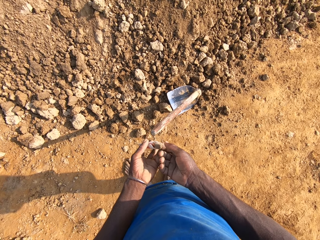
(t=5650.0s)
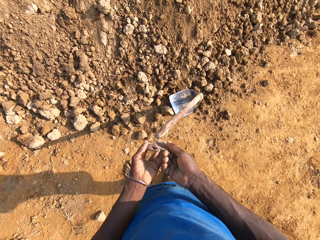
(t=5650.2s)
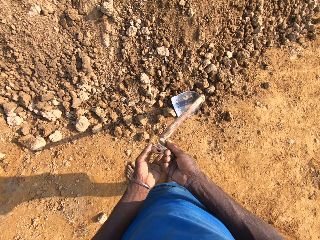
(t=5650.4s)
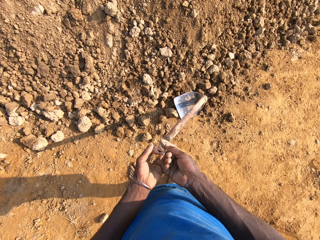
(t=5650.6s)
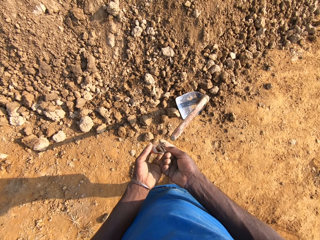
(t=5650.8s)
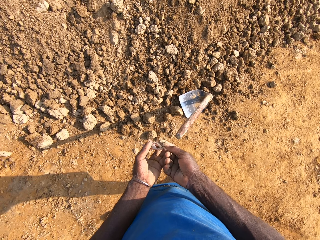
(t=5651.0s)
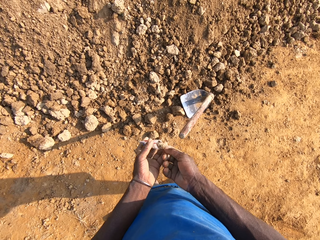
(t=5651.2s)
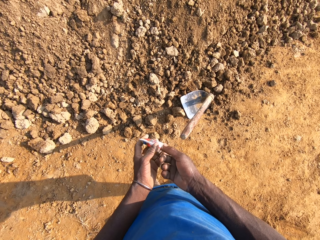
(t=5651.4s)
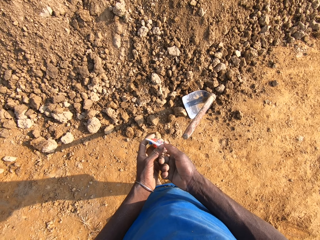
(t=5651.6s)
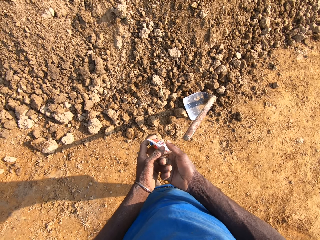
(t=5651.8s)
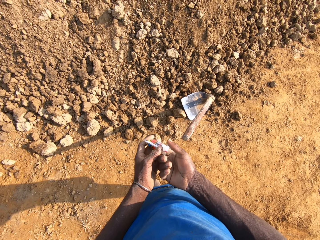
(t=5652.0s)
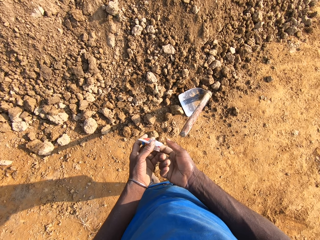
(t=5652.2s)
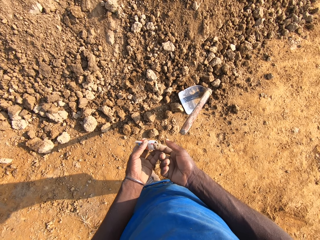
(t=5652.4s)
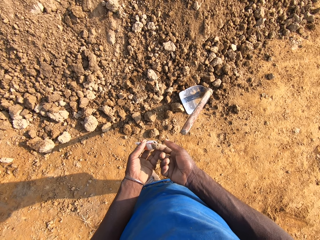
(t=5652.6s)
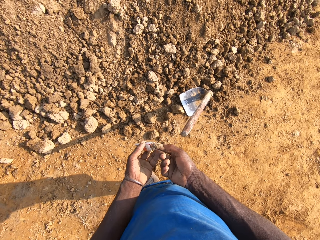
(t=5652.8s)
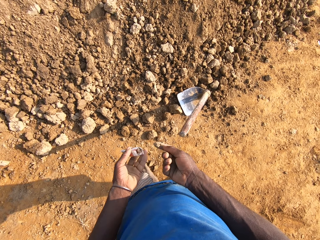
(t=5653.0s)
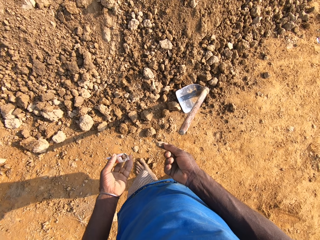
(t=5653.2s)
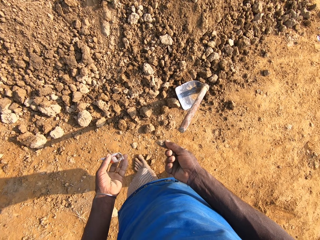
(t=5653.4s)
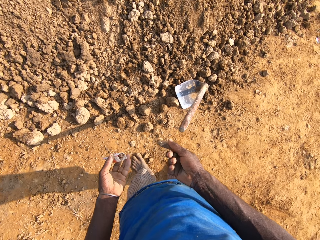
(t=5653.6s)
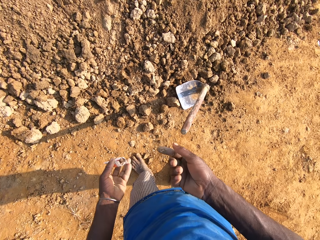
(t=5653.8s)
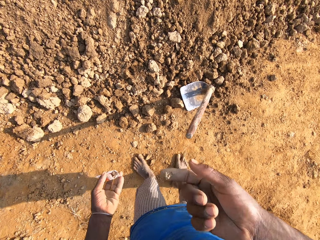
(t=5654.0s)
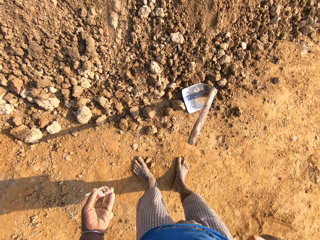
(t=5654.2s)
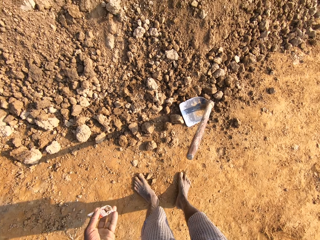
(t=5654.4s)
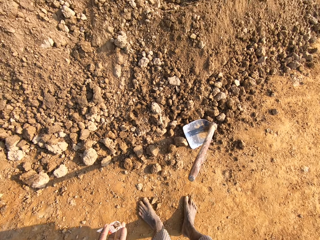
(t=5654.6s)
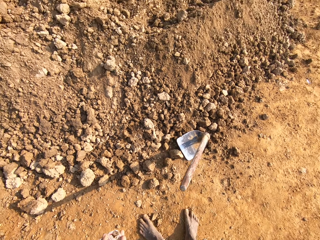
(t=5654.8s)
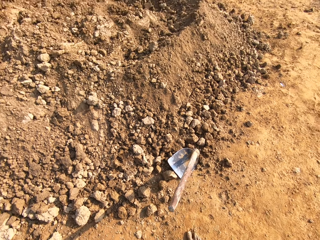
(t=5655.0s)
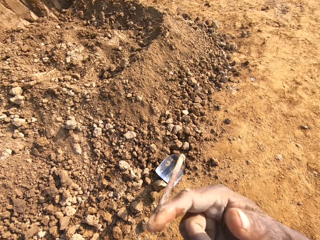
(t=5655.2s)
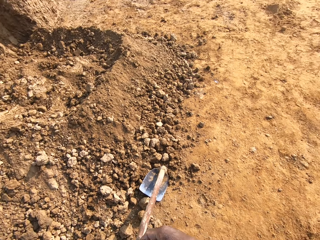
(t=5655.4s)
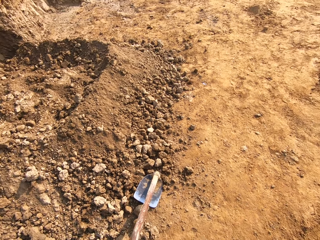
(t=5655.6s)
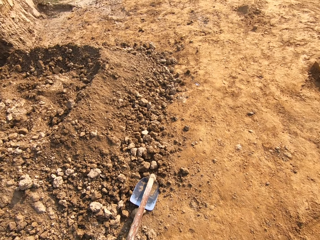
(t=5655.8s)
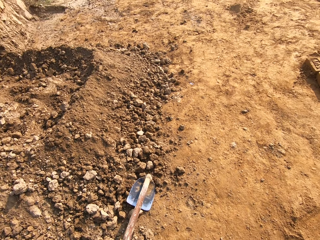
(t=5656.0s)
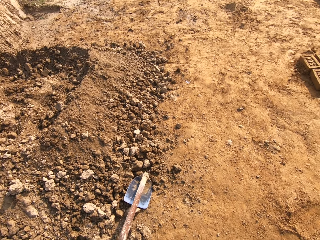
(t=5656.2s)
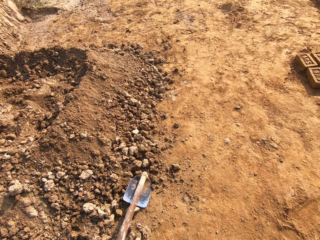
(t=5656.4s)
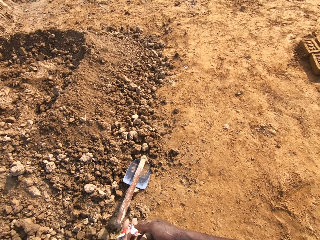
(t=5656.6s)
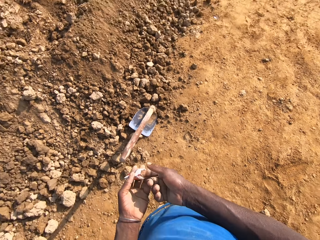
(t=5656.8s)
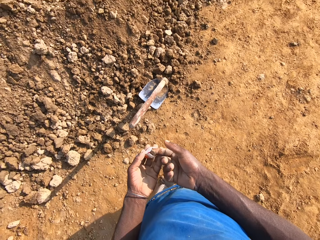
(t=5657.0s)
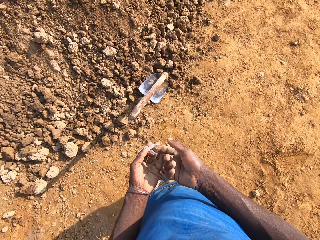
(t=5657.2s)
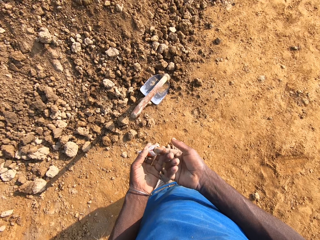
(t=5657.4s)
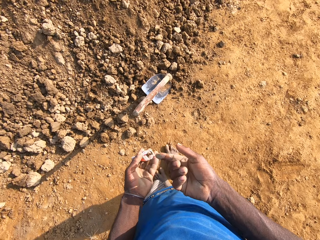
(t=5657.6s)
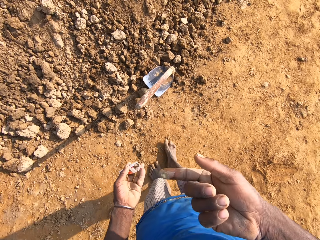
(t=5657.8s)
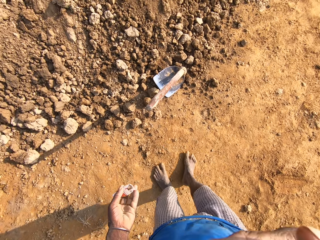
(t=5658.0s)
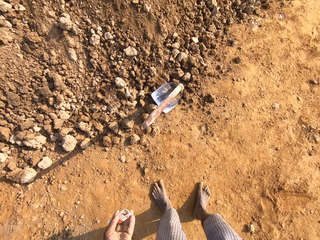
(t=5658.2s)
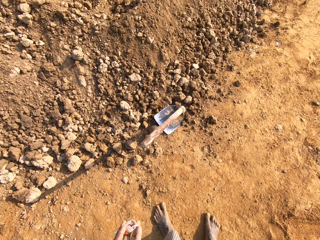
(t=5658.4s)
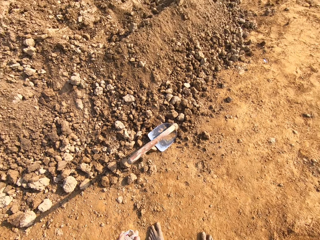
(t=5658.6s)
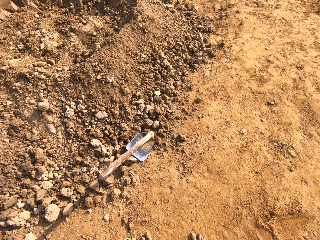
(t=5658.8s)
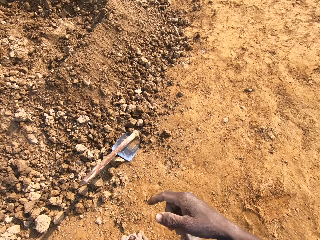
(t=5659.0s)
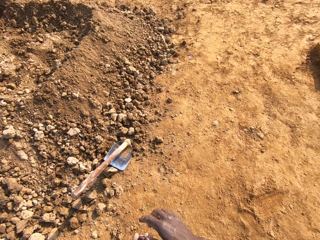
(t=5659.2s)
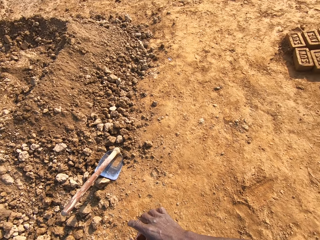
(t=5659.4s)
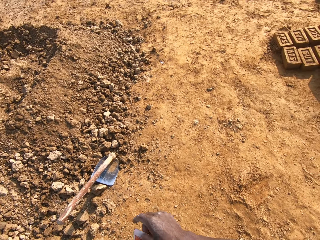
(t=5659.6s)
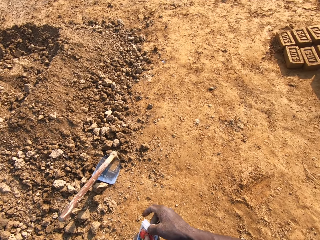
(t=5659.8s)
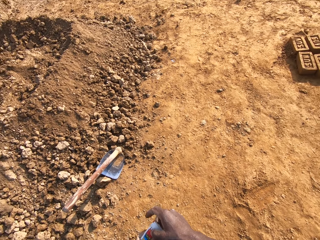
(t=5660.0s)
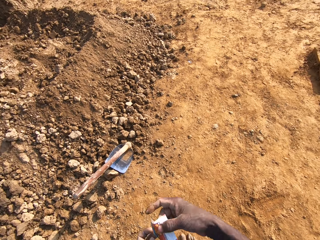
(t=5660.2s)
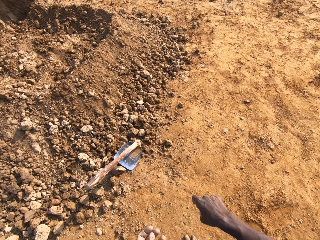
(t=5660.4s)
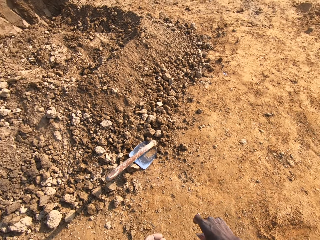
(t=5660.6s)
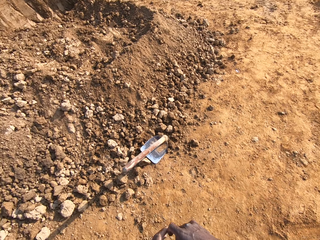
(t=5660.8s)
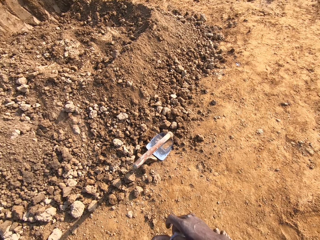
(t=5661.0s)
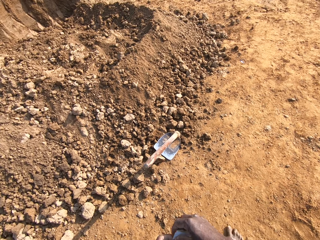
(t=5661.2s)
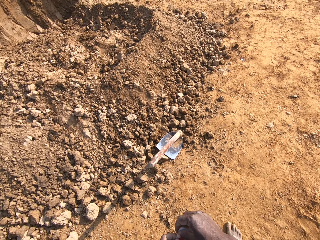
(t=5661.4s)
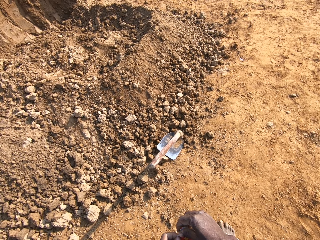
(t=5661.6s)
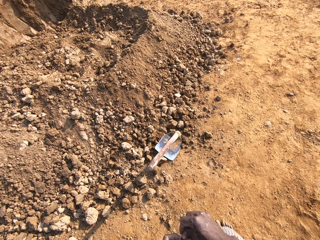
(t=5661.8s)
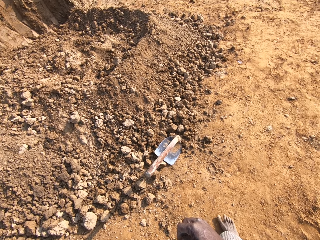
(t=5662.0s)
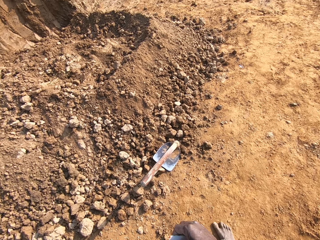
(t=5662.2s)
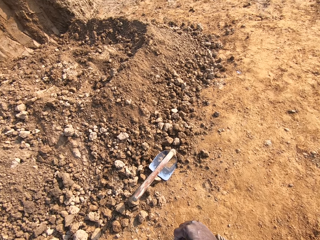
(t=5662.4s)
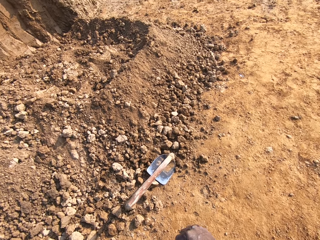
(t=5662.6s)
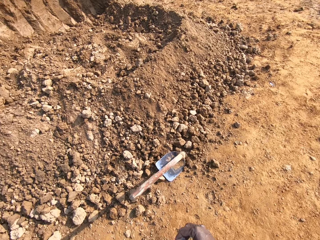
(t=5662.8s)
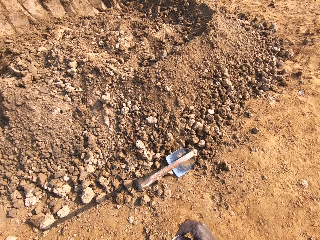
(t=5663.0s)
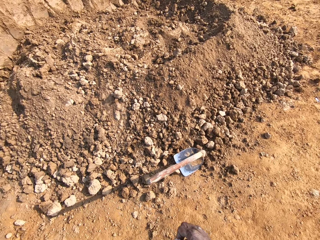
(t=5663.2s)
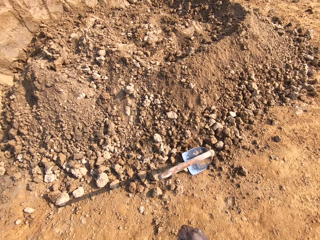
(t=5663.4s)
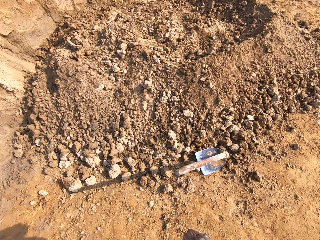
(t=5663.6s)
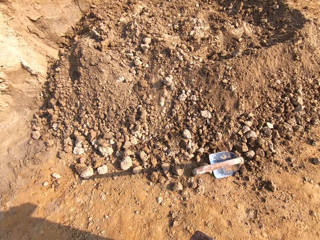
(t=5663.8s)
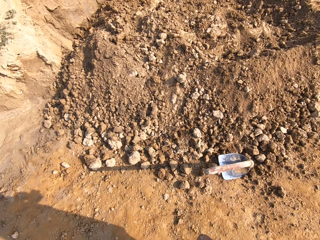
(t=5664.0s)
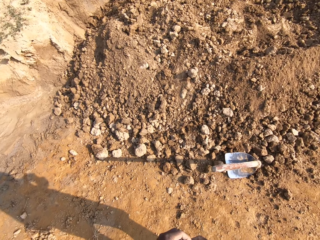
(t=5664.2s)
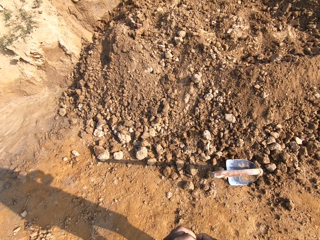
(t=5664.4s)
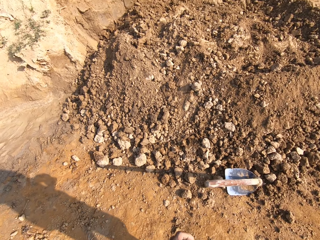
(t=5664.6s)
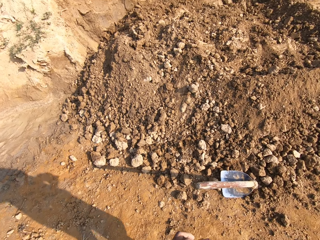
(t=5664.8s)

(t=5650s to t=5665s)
The camera wearer brings out powder or tobacco from the sachet. He dips his finger into the sachet. He brings out the powder from the sachet. He puts the powder in his mouth. He sniffs the tobacco. He brings out the powder from the sachet. He puts the powder in his mouth. He sniffs the tobacco. He closes the sachet, shakes the sachet and flaps the sachet.

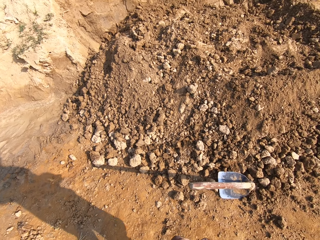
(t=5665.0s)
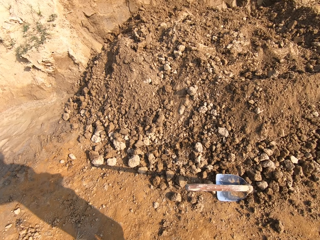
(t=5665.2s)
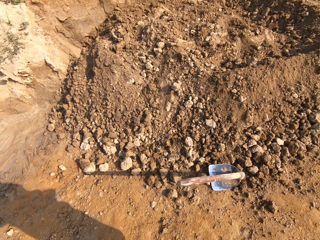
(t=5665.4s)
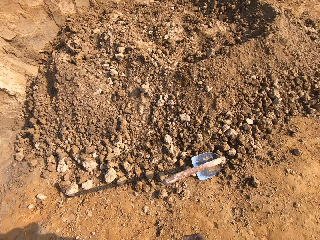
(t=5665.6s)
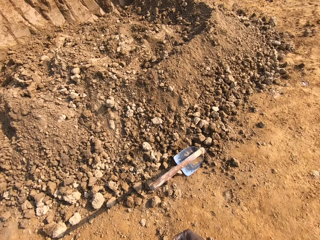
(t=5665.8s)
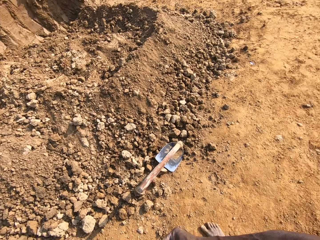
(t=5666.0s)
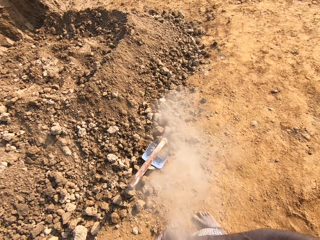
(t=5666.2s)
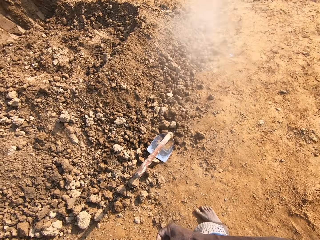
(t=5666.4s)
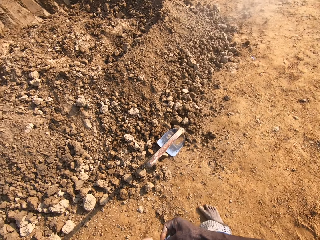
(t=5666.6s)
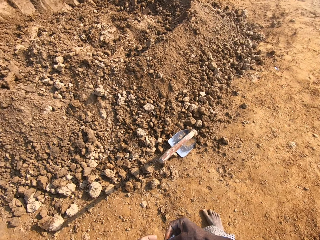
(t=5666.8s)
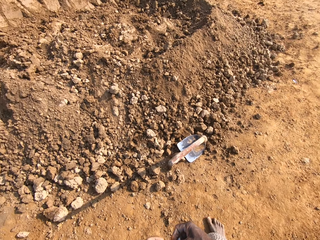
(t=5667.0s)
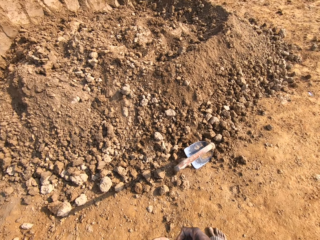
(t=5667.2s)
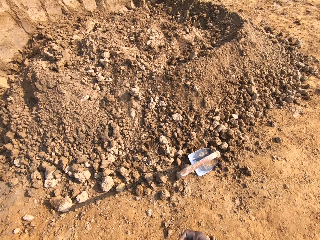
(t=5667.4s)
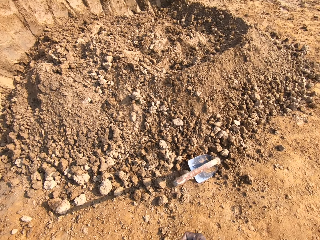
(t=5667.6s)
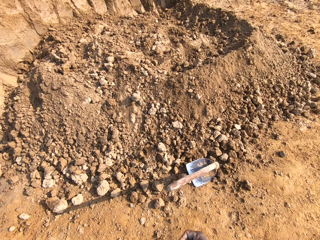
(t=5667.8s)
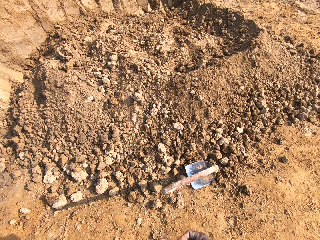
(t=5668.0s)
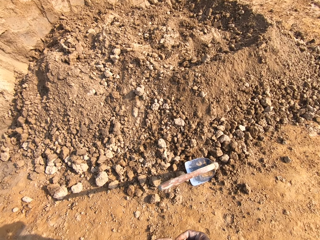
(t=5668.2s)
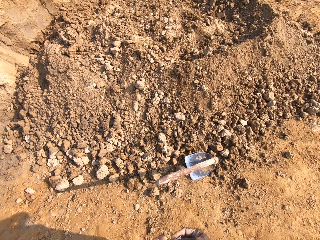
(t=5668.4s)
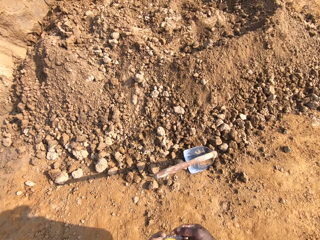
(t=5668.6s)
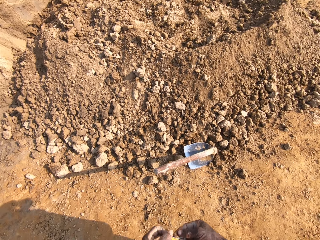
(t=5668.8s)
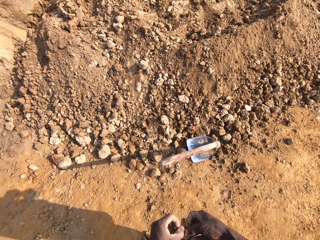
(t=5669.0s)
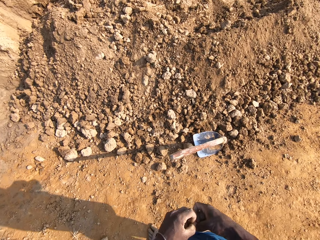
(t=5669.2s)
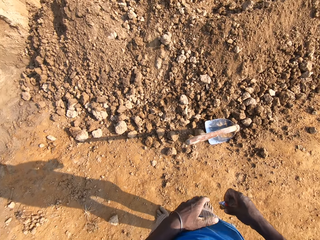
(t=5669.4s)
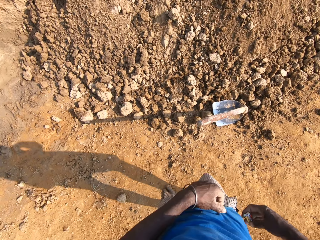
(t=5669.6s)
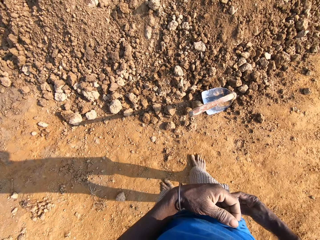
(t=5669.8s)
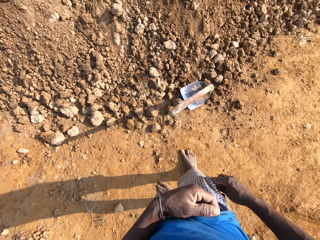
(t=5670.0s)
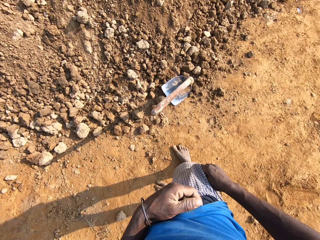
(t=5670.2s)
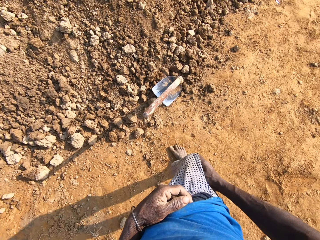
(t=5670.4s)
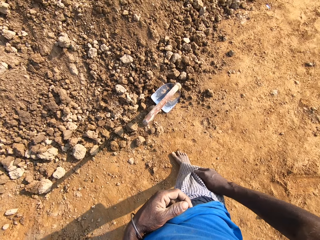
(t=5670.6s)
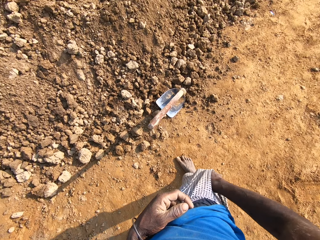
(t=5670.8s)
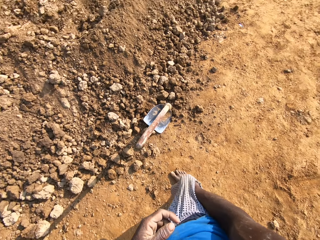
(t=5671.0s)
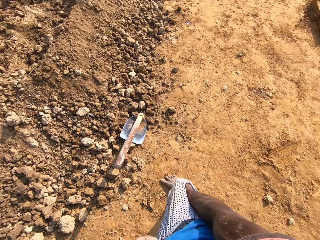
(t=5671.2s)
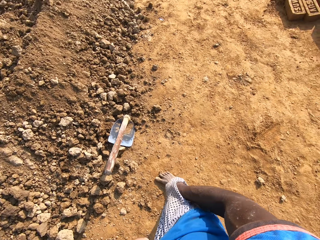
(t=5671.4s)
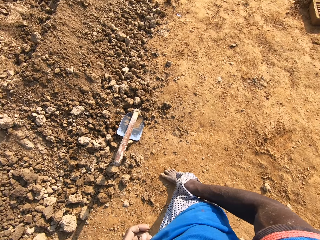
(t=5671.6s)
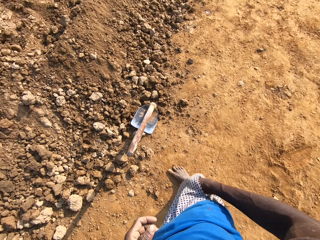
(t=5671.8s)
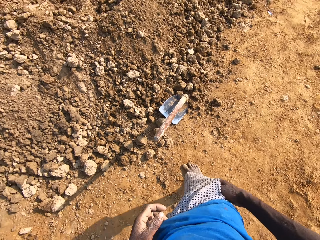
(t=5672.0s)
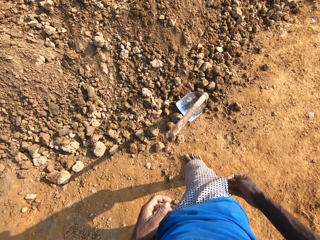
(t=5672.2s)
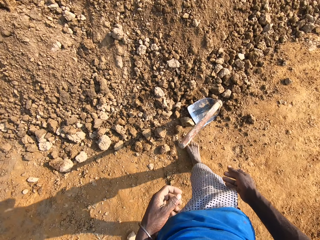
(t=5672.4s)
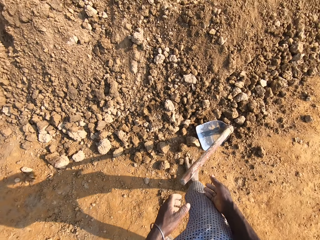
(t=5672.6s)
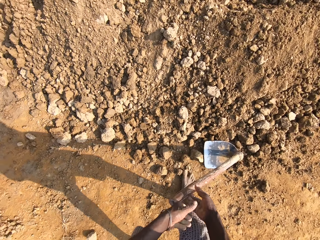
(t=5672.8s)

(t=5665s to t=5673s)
The camera wearer folds the sachet. He puts the sachet in his pocket.
